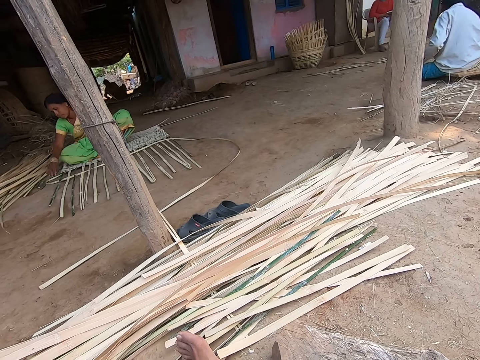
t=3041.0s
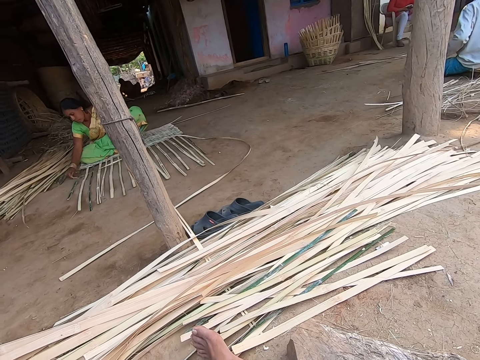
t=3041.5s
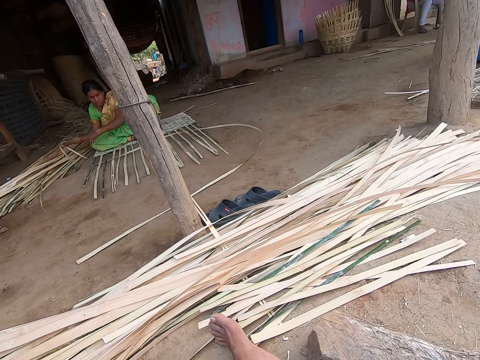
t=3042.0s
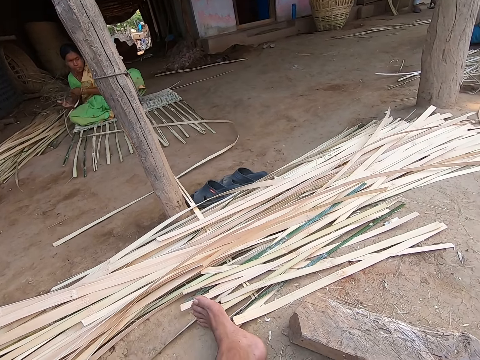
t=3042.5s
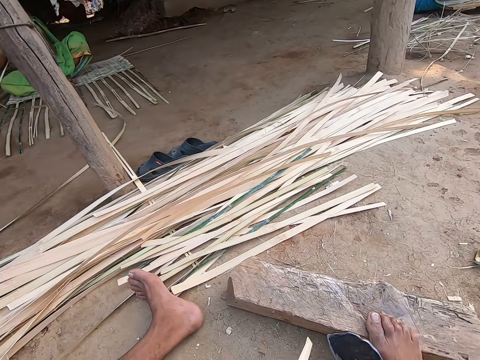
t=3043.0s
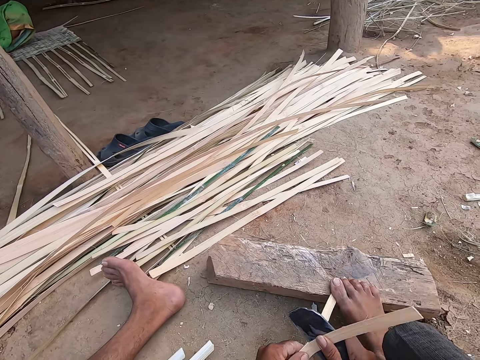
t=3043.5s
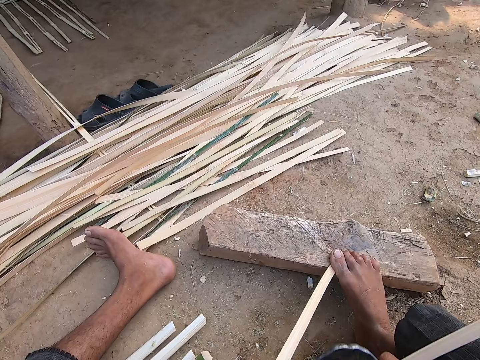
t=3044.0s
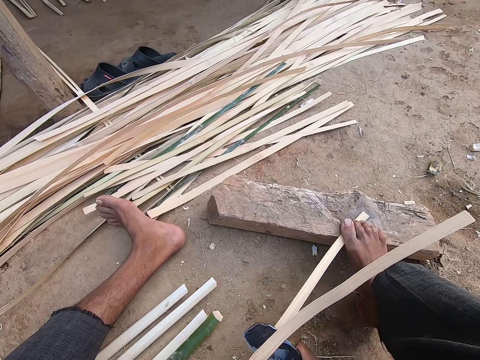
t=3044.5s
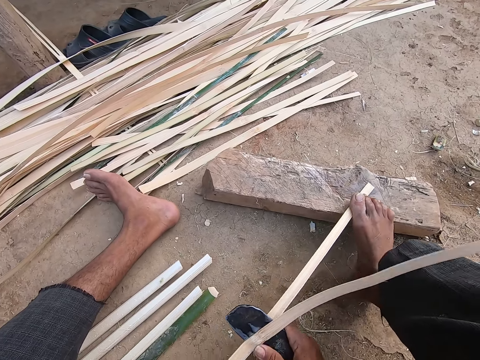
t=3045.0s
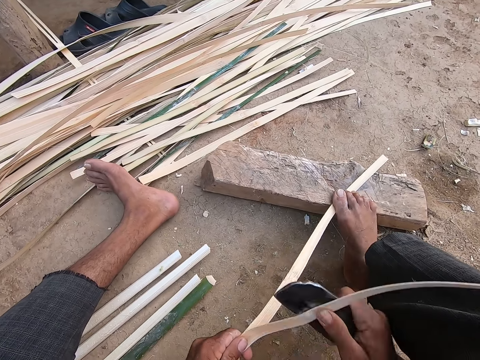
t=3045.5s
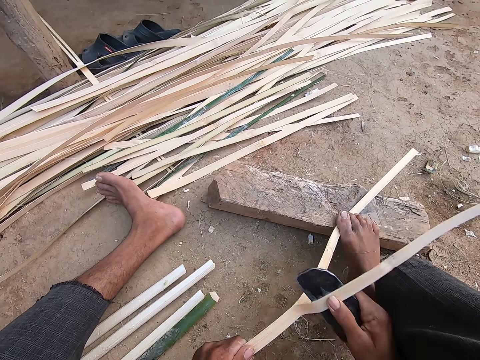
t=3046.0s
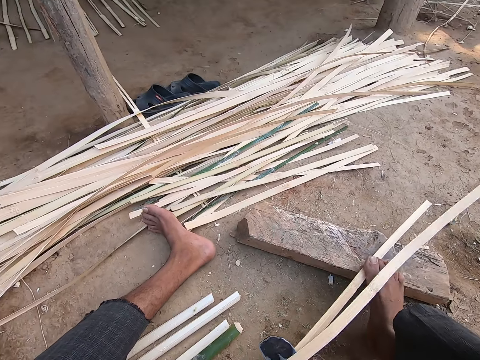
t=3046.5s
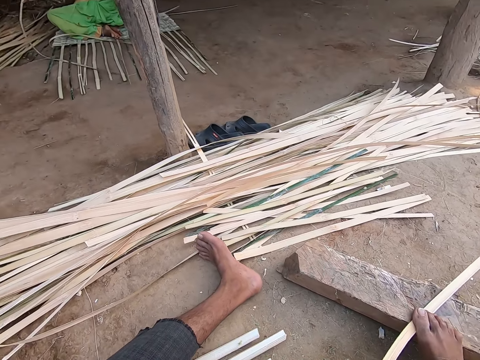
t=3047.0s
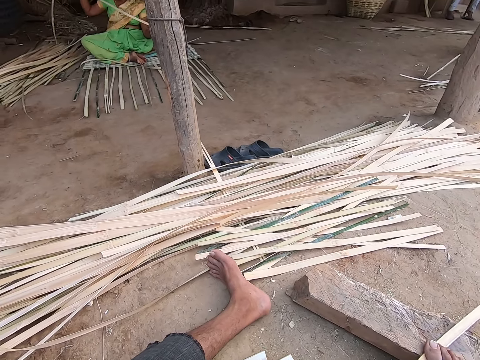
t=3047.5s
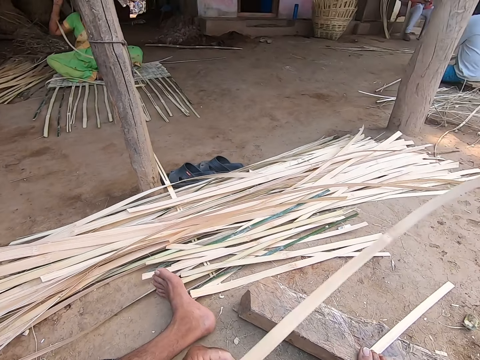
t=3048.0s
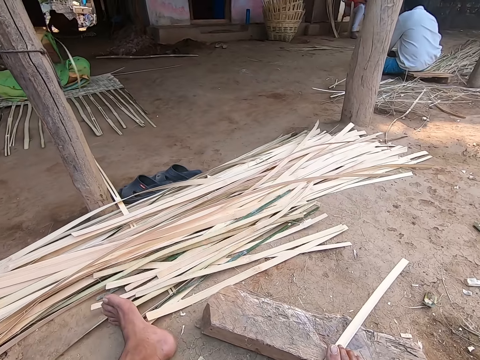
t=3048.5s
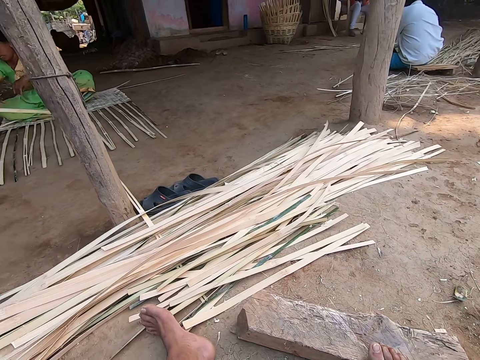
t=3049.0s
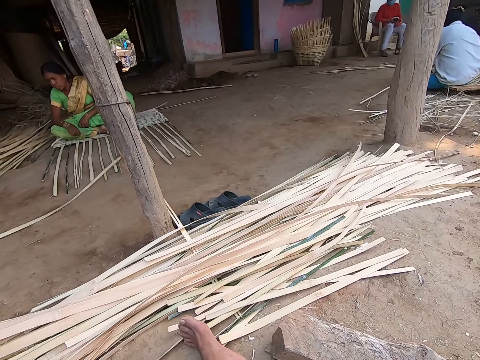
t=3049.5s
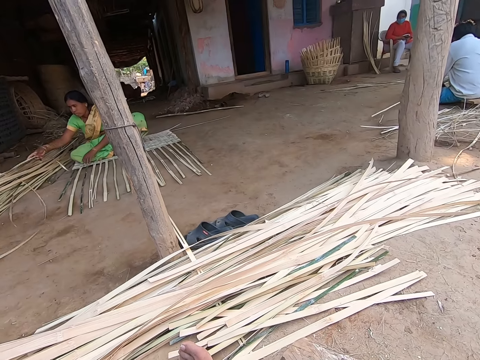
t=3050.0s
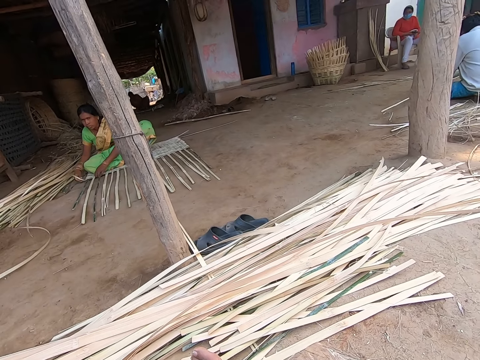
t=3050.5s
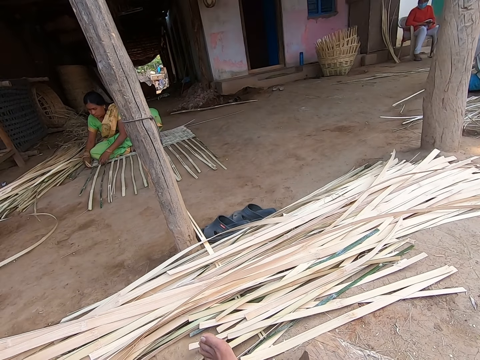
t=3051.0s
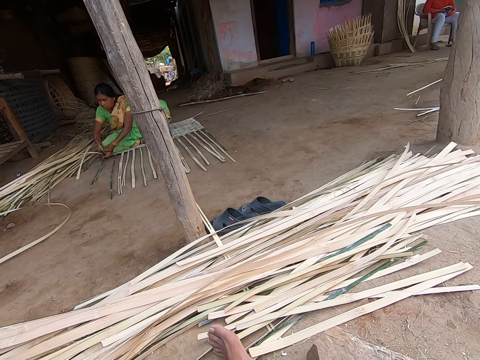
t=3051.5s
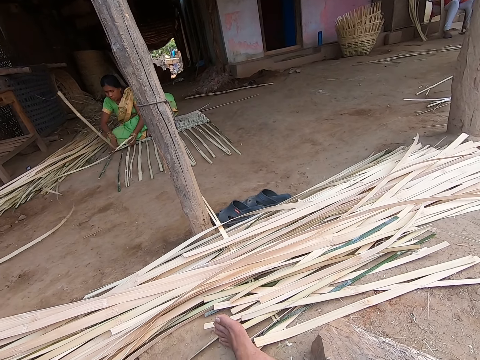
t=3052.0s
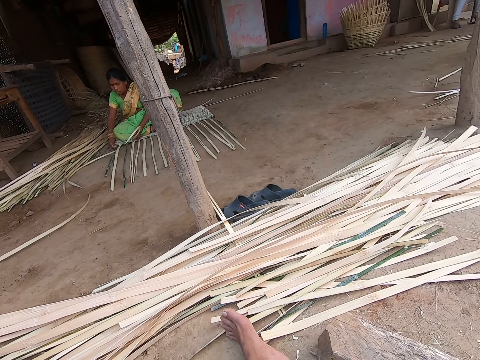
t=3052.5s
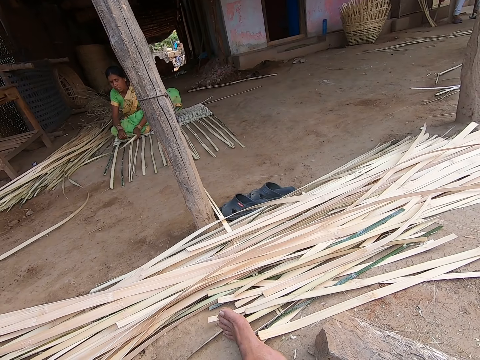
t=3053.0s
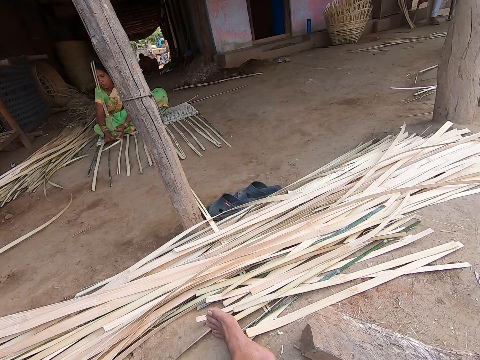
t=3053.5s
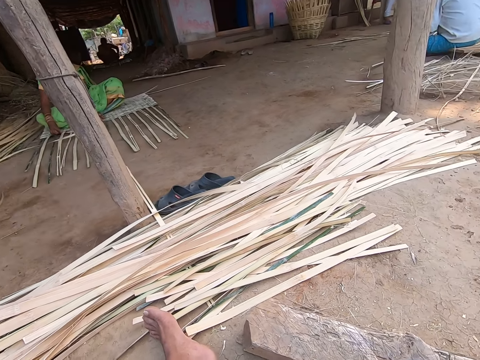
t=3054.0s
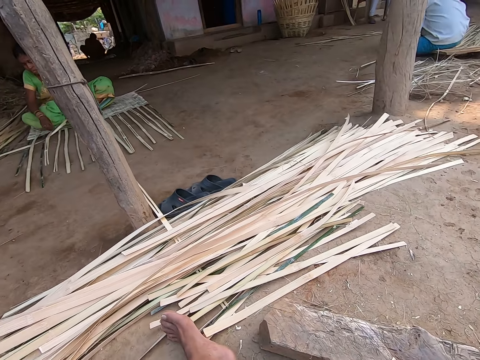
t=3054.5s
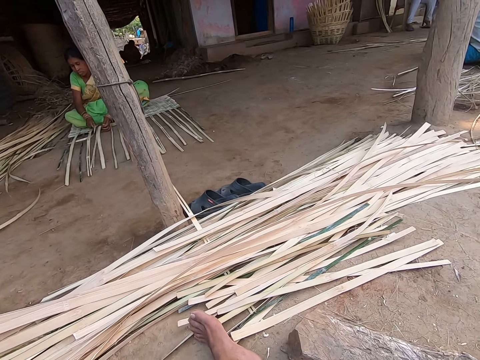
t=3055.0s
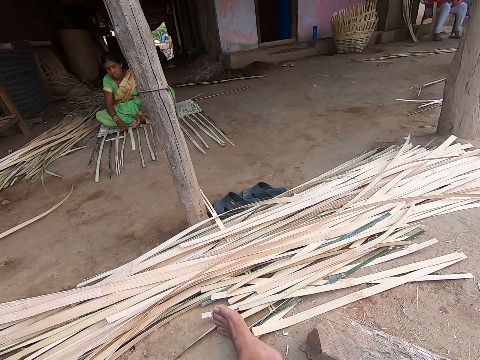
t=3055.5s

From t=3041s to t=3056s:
The camera wearer looks around. A woman adjusts a bamboo strip on the ground with her hands. The camera wearer pulls the bamboo. He cuts the bamboo strip in his left hand with the kukri in his right hand. He holds the bamboo strip on the piece of wood on the ground with his right leg. He pulls the bamboo, cuts the bamboo, pulls the bamboo, cuts the bamboo, pulls the bamboo and cuts the bamboo. He drops the bamboo strip in his left hand on the ground. He moves the bamboo down and moves his hand back. He picks a bamboo strip from the piece of wood on the ground with his left hand. He interacts with the woman. He looks around. A man weaves the mat on the ground with bamboo strips.

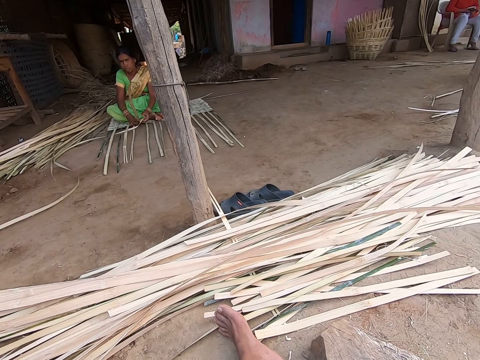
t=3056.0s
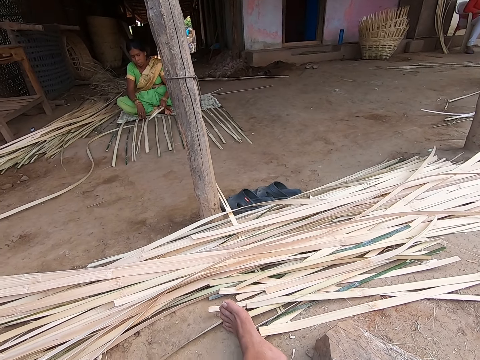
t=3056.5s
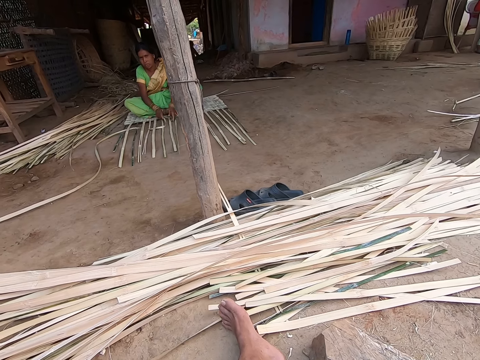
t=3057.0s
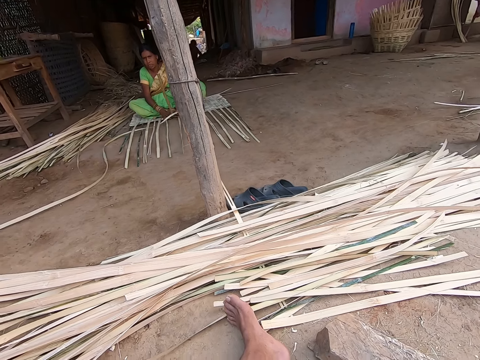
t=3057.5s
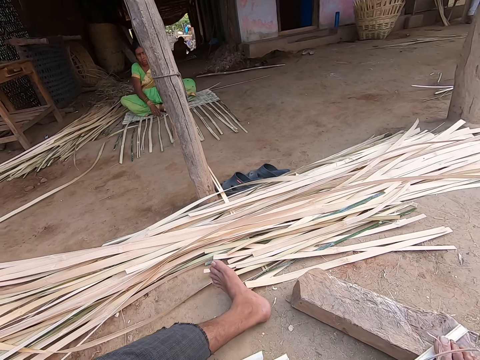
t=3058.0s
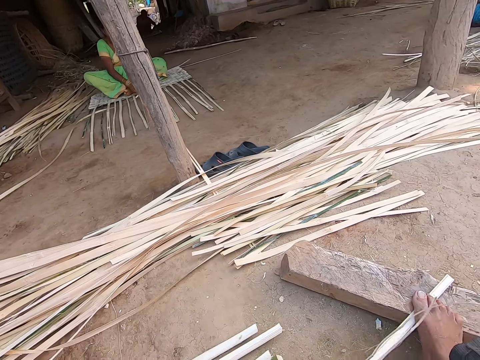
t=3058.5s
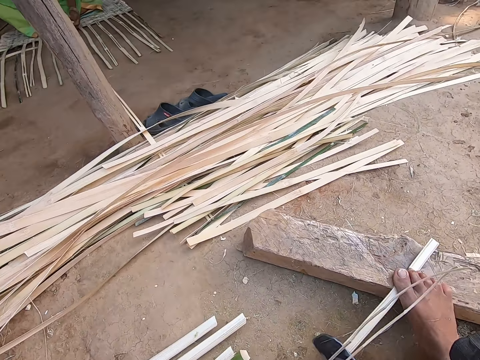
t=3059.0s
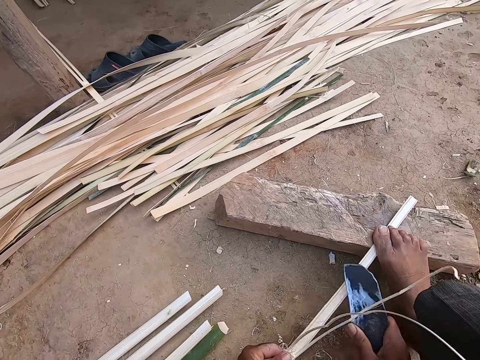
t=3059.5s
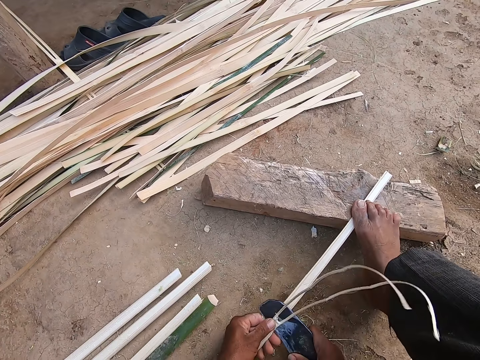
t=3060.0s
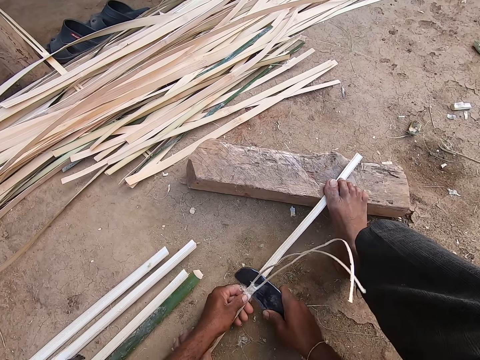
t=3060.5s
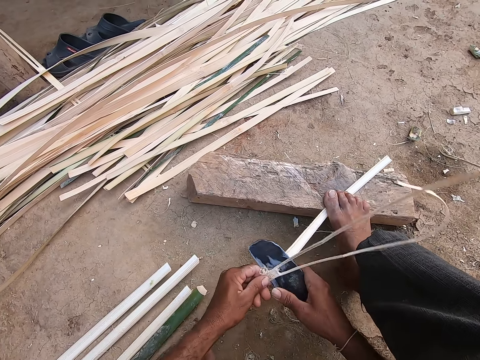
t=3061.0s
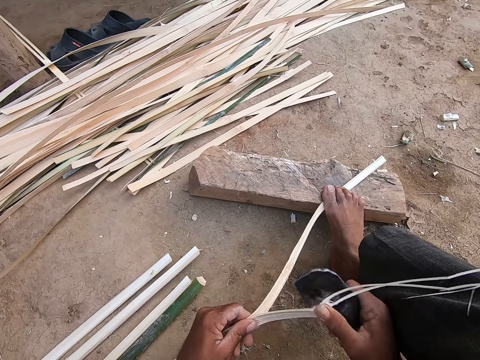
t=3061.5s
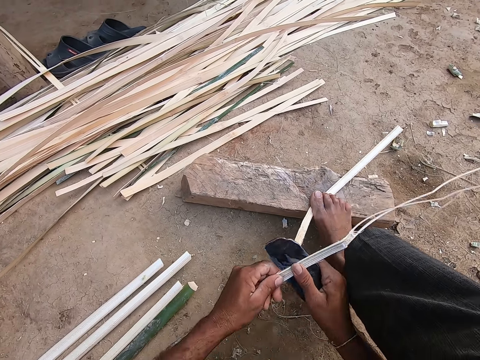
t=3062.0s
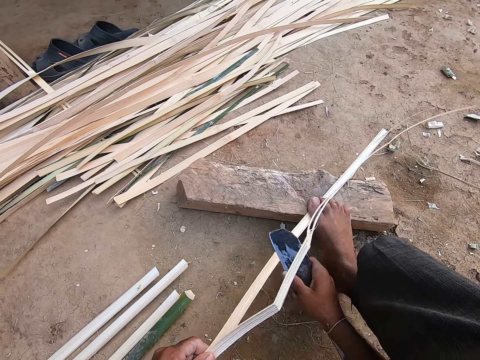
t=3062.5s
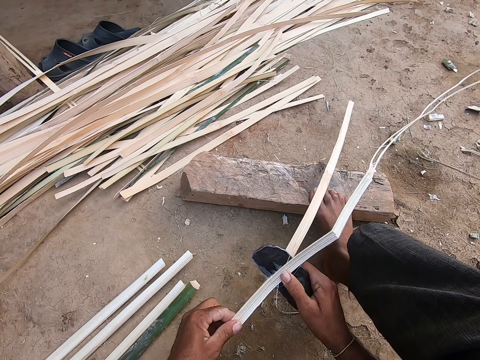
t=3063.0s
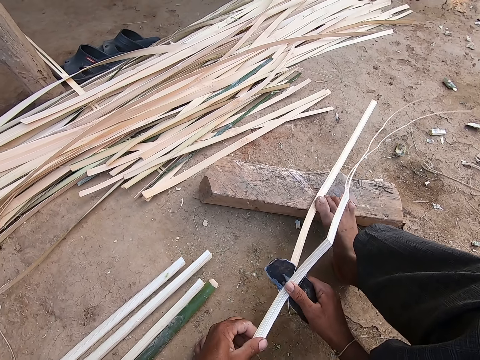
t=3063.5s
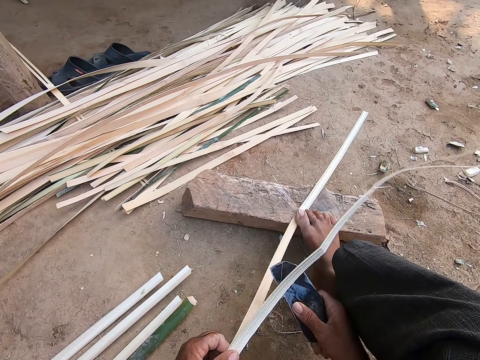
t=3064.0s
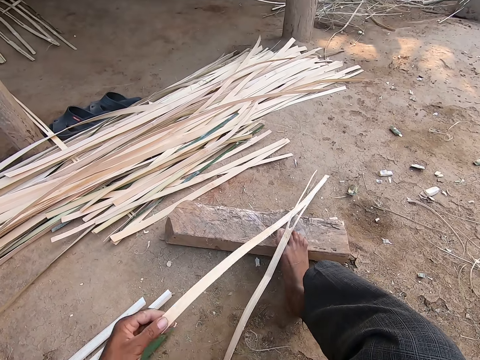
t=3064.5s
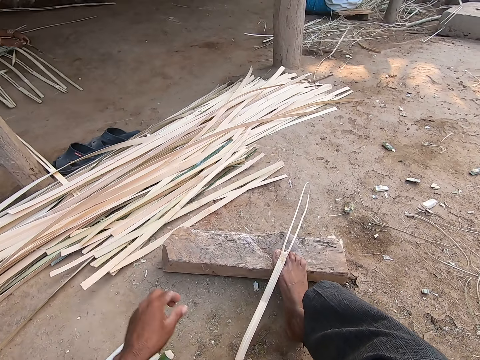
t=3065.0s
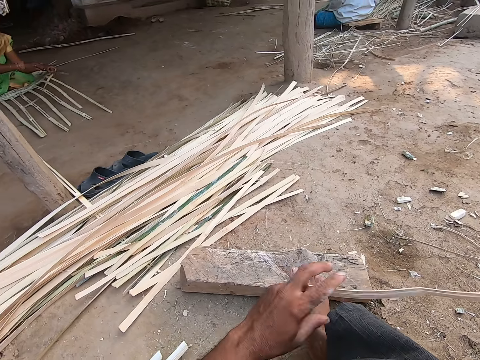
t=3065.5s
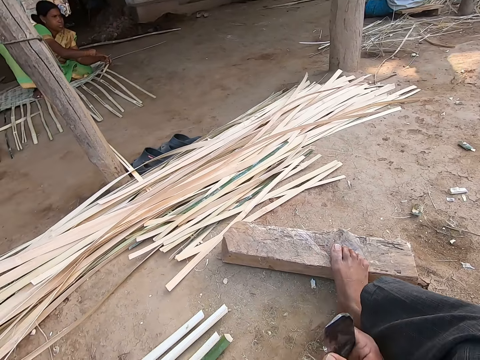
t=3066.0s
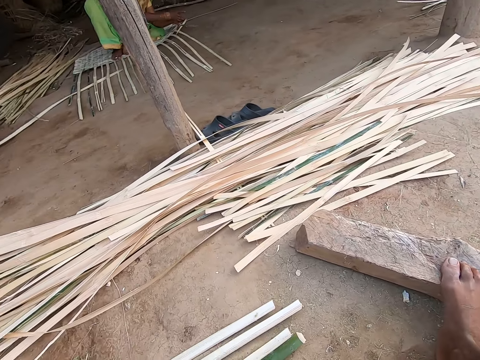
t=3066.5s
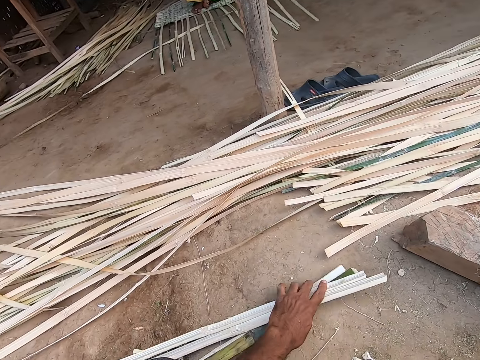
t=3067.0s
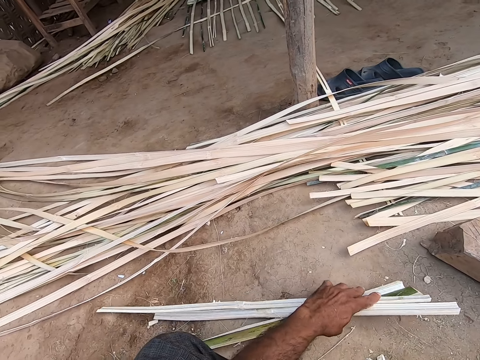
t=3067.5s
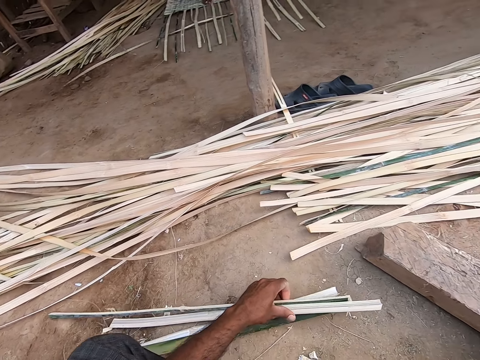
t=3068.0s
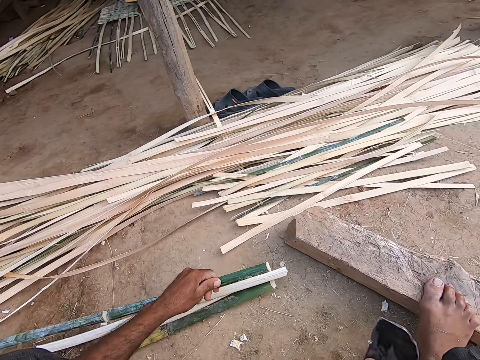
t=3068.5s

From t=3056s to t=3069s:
The camera wearer looks down. He moves his leg back. He holds the bamboo strip on the piece of wood on the ground with his right leg. He moves the bamboo. He cuts the bamboo strip in his left hand with the kukri in his right hand. He moves the bamboo, lifts up the bamboo, pulls the bamboo, cuts the bamboo, pulls the bamboo, cuts the bamboo, steps on the bamboo and pulls the bamboo. He moves the knife down and moves the bamboo up. He drops the bamboo strip in his left hand on the ground. He holds the bamboo. He throws away a bamboo strip in his left hand on the ground. A woman weaves the mat on the ground with bamboo strips. The camera wearer lifts the bamboo. He moves his hand down and lifts the knife up. He holds the bamboos. He adjusts some bamboo strips on the ground with his left hand. He lifts the bamboos, moves the bamboo aside and lifts the bamboos. He puts the bamboos down. He picks a bamboo strip from the ground with his left hand.
